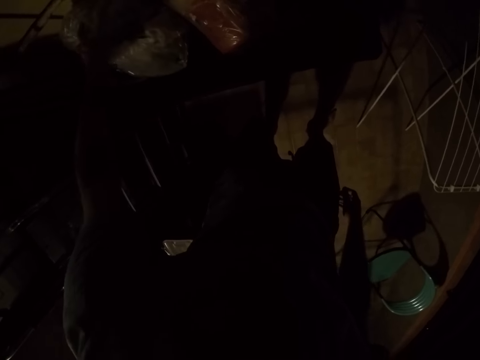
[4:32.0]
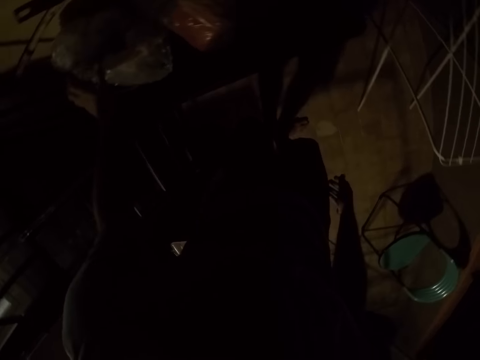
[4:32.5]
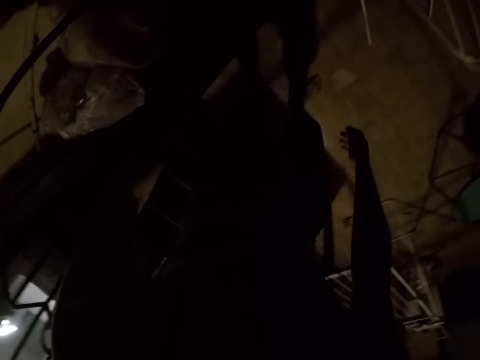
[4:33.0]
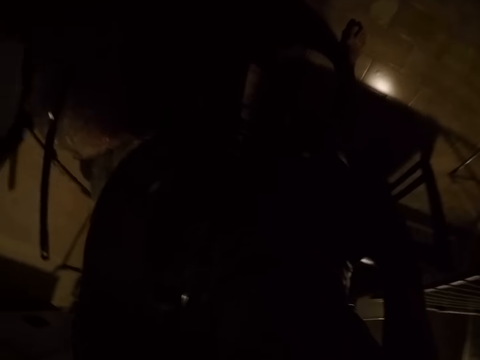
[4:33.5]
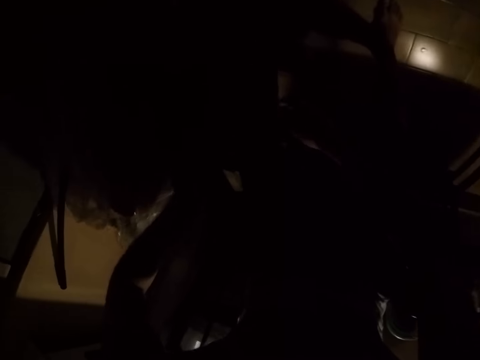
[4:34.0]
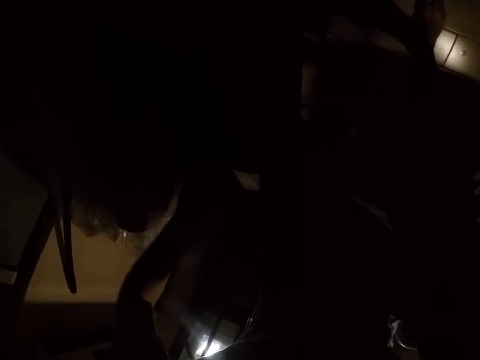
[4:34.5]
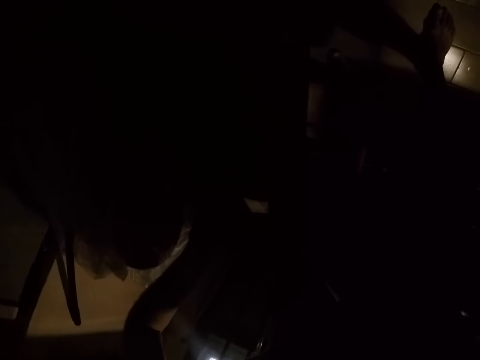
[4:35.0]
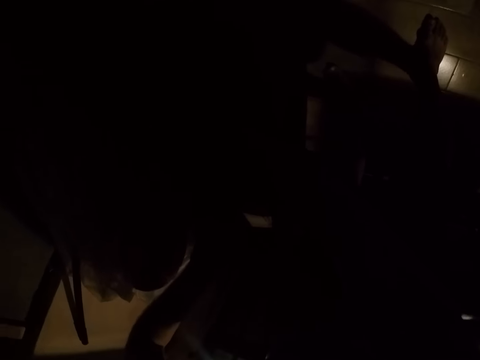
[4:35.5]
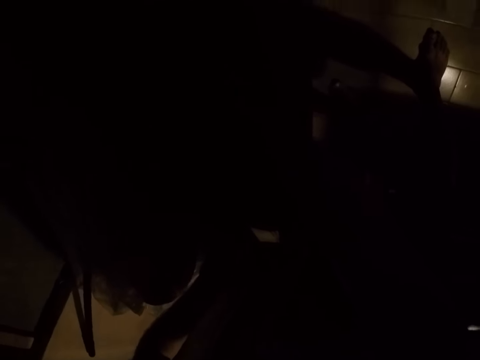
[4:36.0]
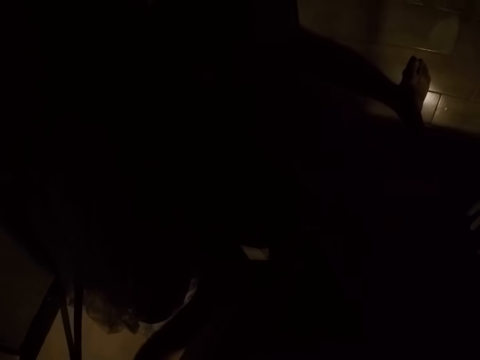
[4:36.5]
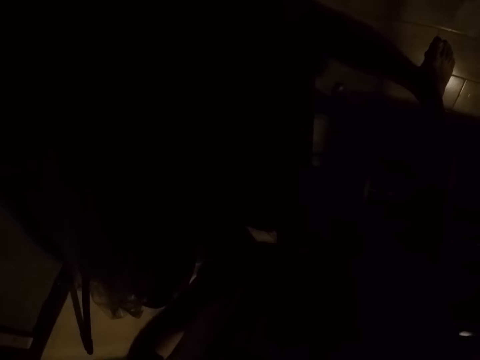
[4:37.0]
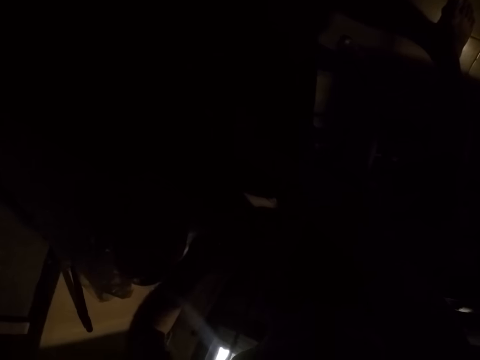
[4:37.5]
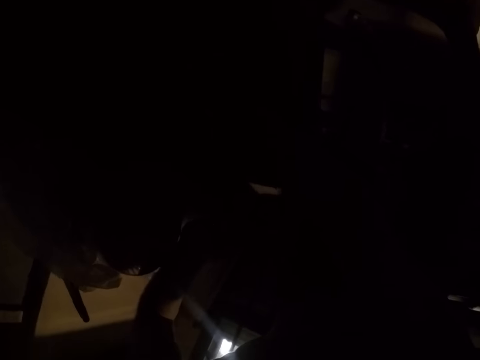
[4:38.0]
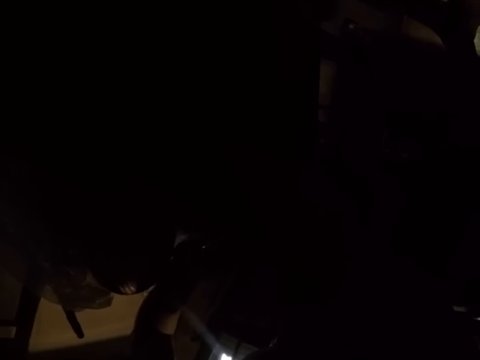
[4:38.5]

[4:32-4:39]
The camera wearer bends down.

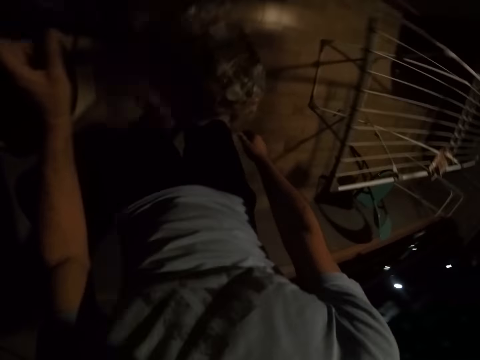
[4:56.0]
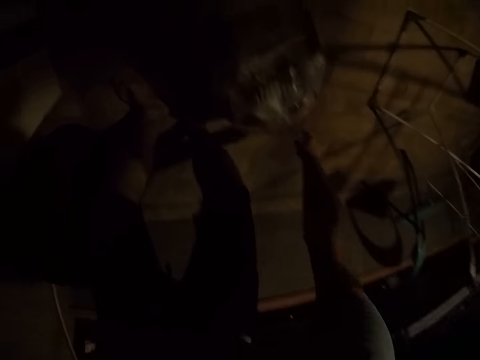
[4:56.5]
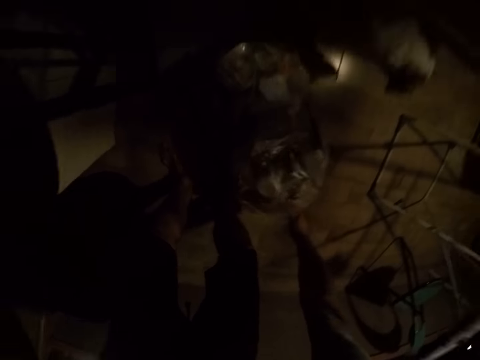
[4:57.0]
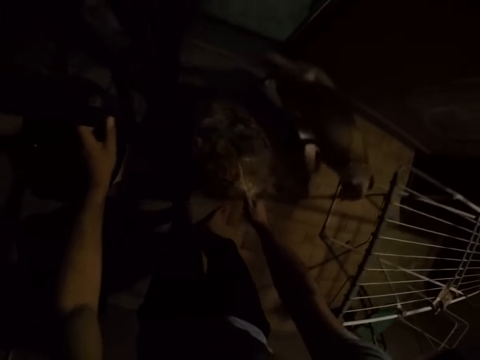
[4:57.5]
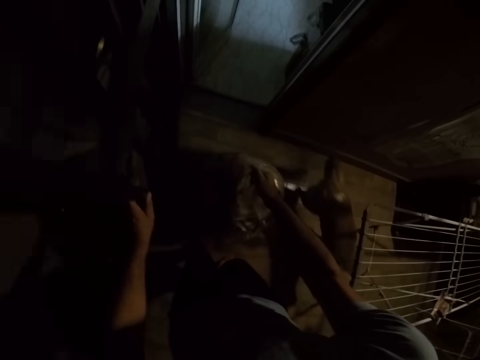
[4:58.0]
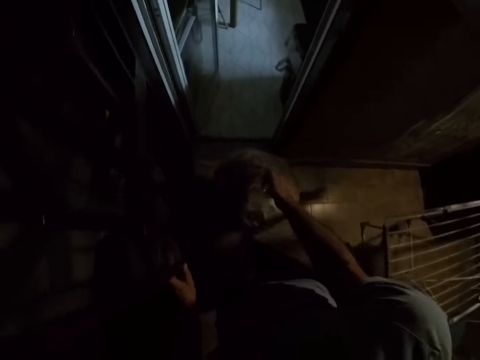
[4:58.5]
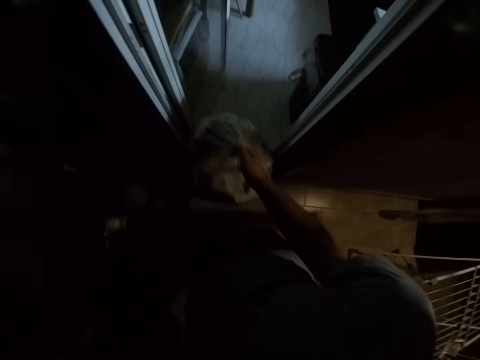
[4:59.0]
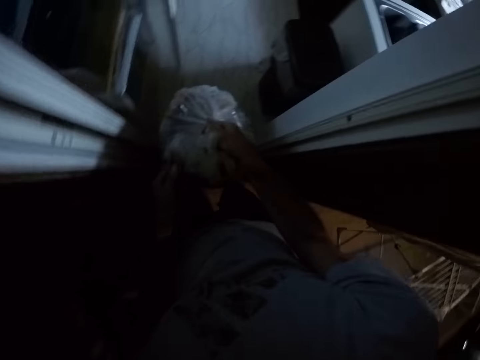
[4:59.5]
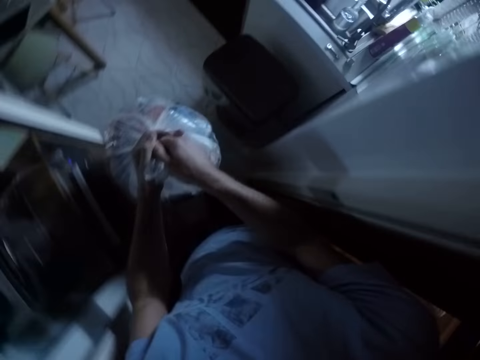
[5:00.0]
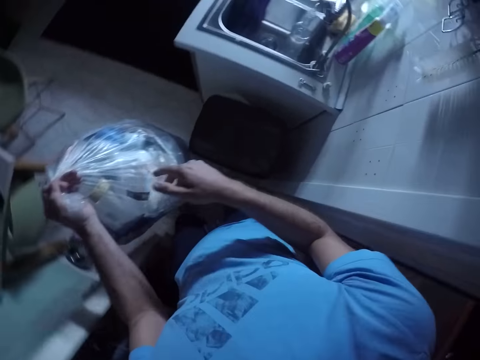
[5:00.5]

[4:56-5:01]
The camera wearer bends downwards. They carry a paper bag. They stand up. They hold the paper bag with two hands. They walk into the kitchen.

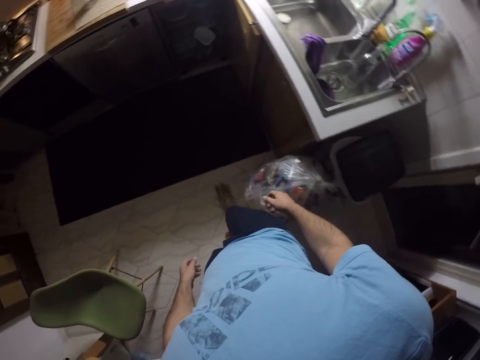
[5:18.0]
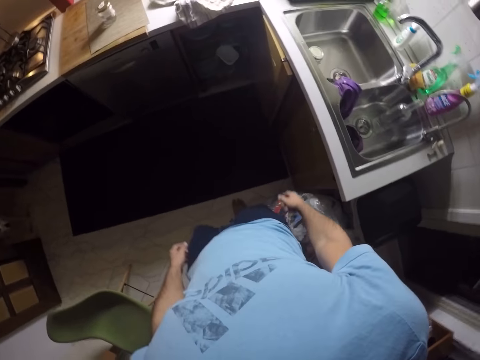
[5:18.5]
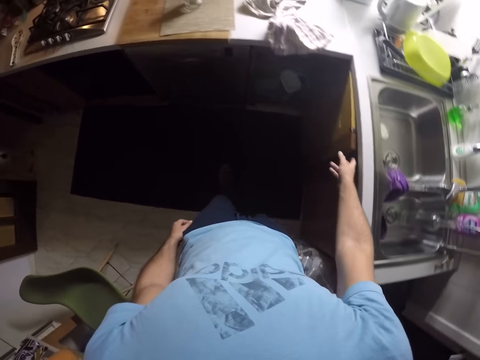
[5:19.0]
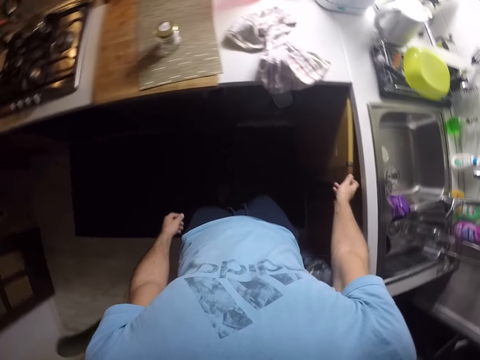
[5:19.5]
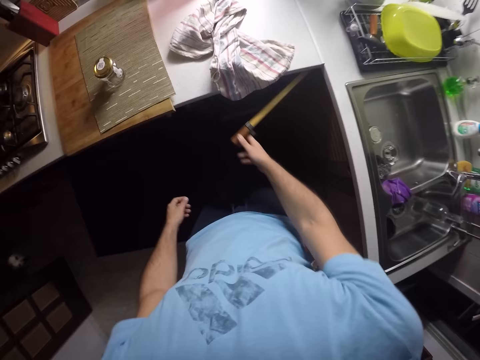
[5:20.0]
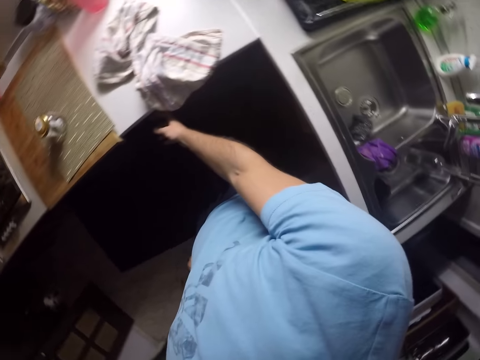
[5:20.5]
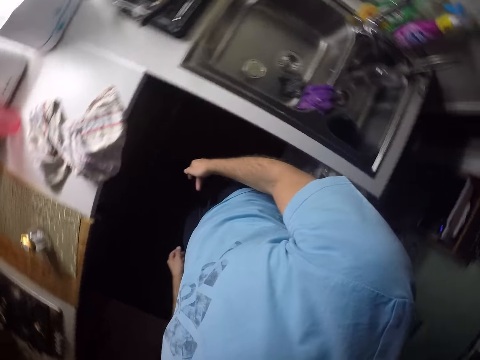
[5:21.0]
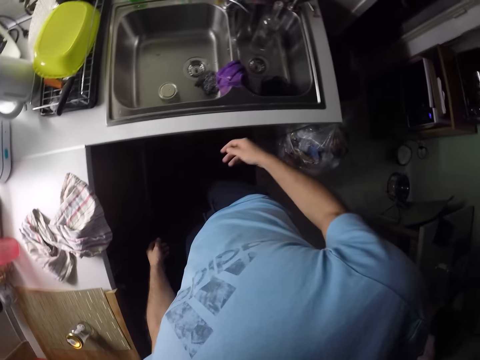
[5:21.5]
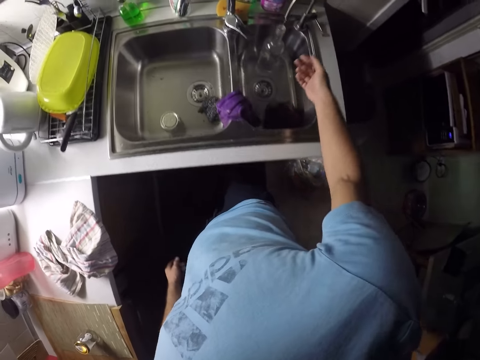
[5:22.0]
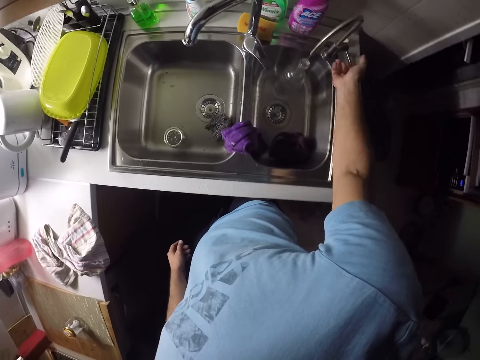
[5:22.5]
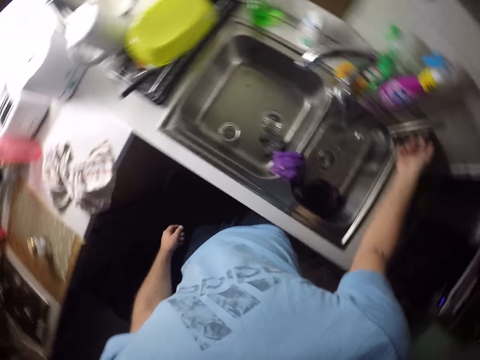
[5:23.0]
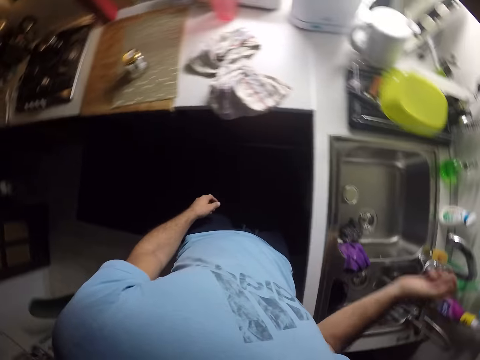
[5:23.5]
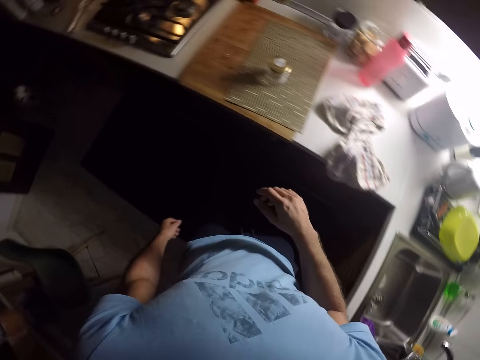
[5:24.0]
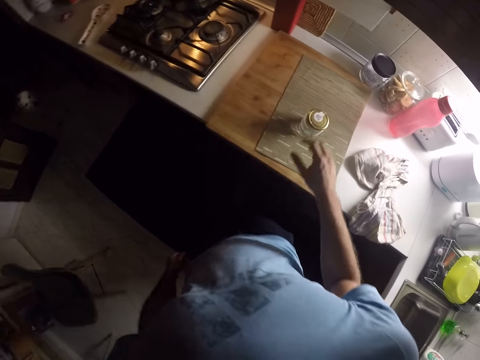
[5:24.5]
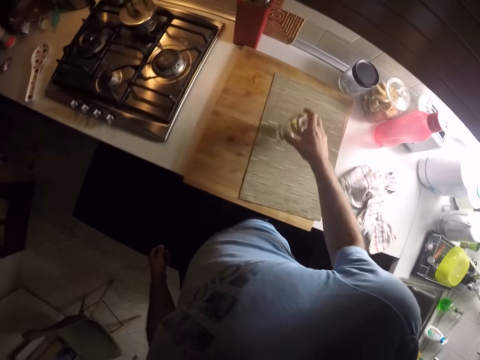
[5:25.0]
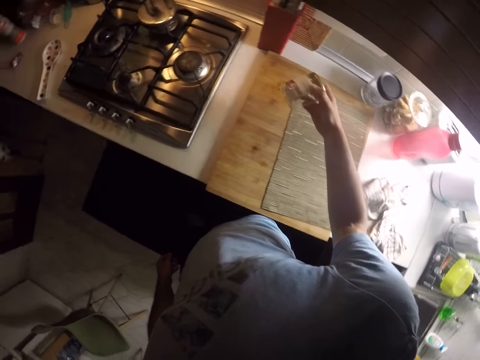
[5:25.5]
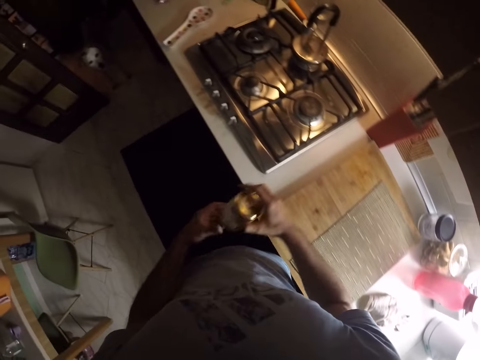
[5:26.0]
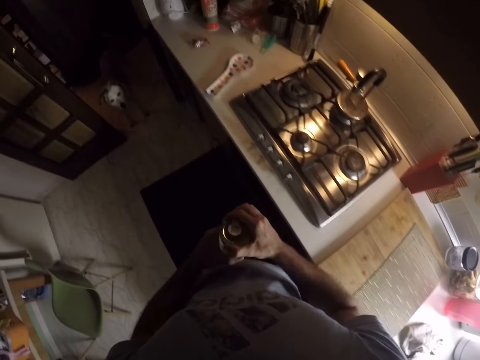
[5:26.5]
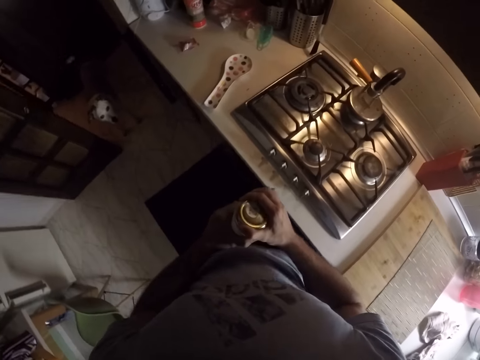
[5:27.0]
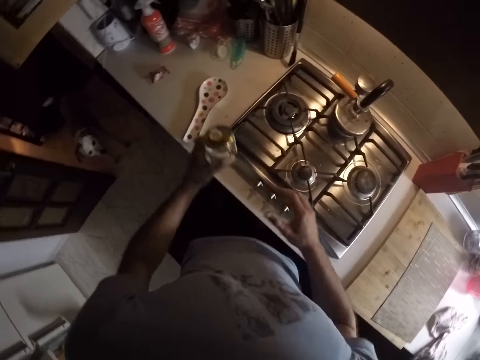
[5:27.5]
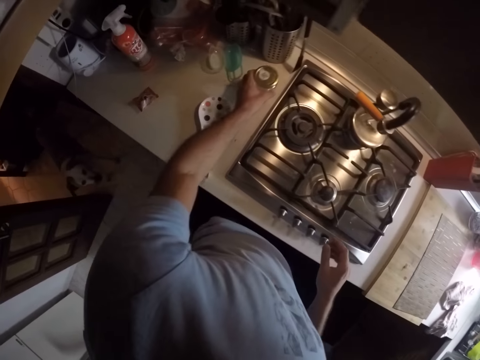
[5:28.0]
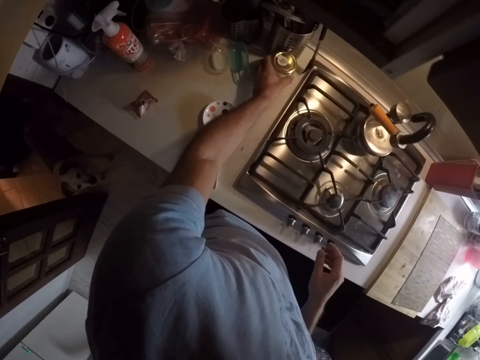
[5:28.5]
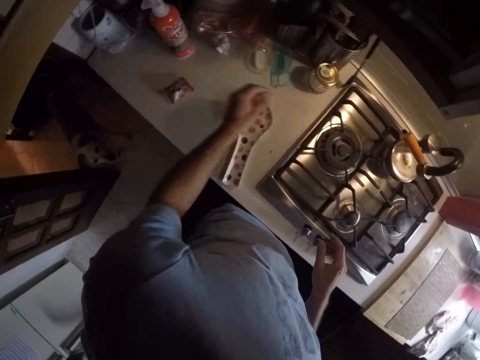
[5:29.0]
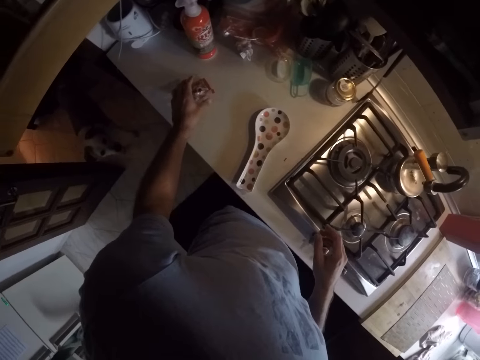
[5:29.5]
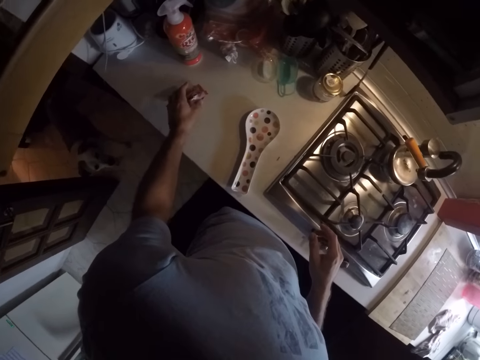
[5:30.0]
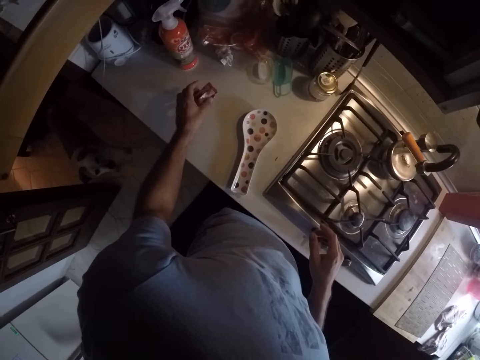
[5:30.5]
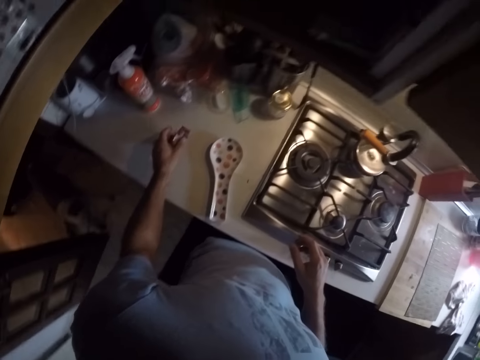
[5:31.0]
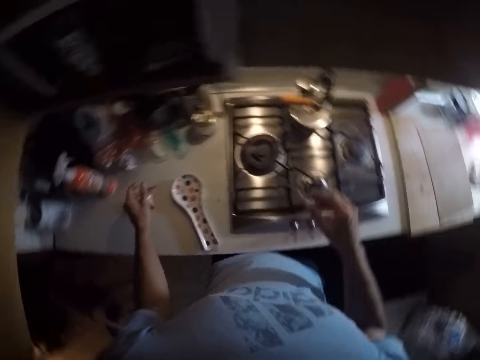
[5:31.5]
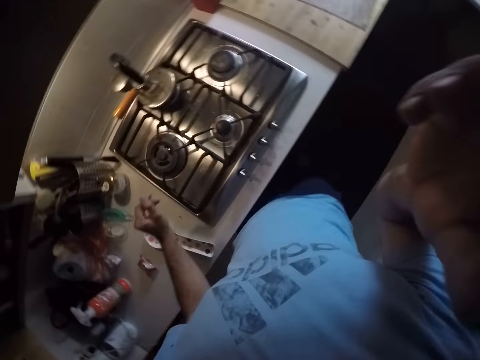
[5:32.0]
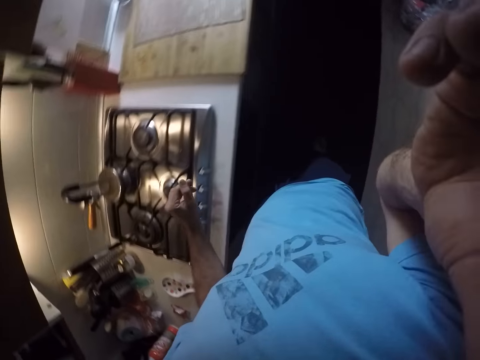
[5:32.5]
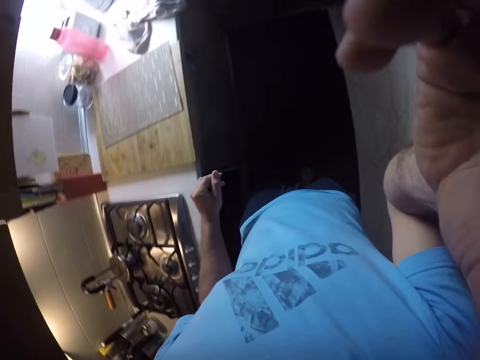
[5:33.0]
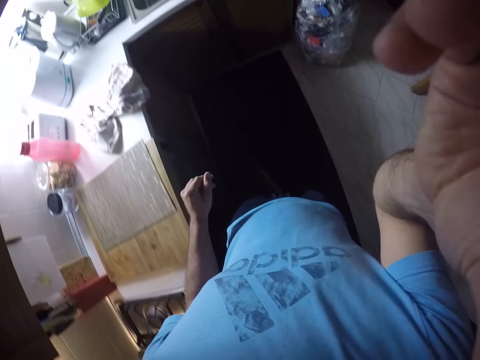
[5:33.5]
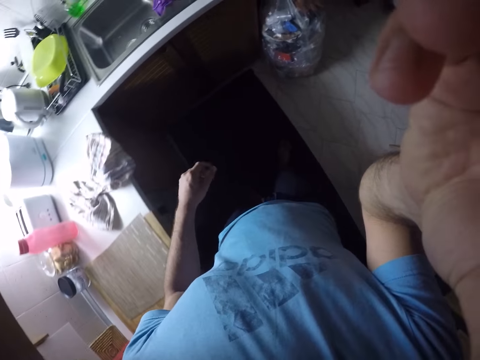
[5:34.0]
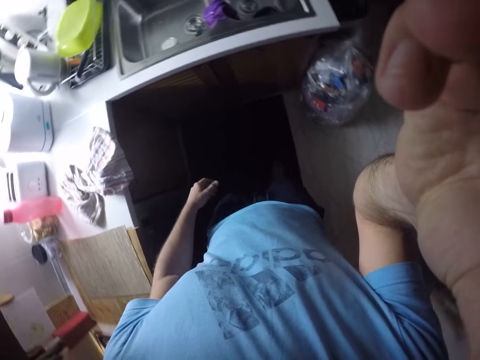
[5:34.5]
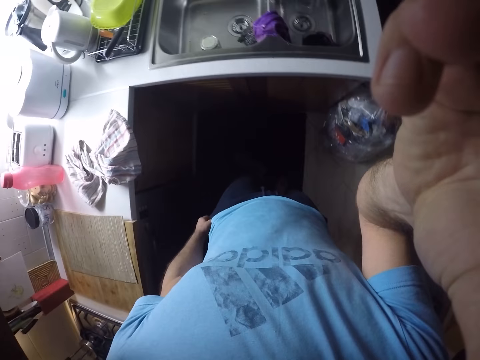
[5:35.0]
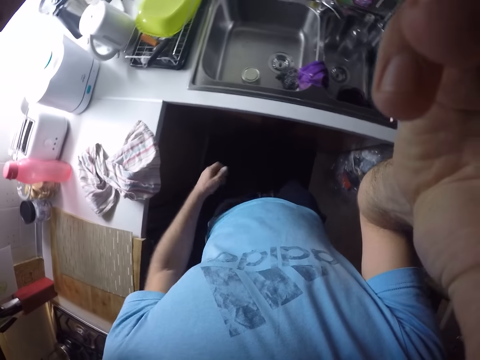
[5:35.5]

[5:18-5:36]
The camera wearer stretches a hand towards the cabinet. They open the kitchen cabinet. They are closing the cupboard door. They move a hand. They move the tap. They remove the hand from the tap. They walk around the kitchen. They stretch a hand towards the kitchen counter. They pick up a tin or container of something. They carry the container of something. They hold the container of something with two hands. They walk around the kitchen. They release one hand from the container of something. They check on an empty jar. They move a hand towards the kitchen counter. They place the container of something on the kitchen counter. They remove the hand from the container of something. They move a hand. They pick up a packet of something. They drop the packet of something. They move their hands. They lift the right hand up. They move their hands. They are setting their camera. They walk around the kitchen.
